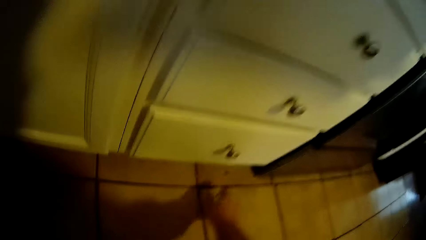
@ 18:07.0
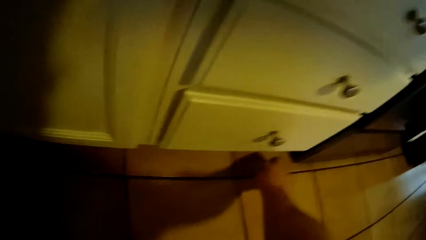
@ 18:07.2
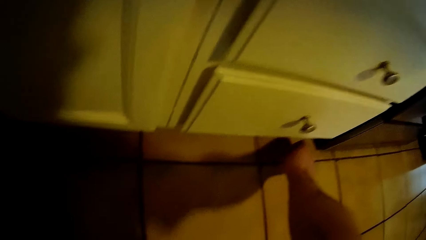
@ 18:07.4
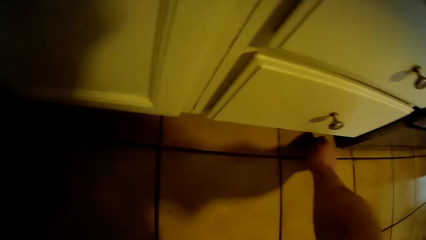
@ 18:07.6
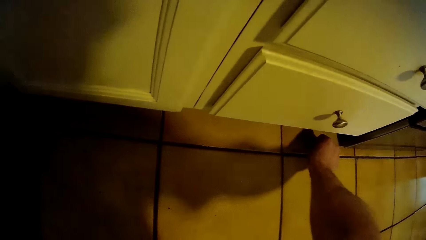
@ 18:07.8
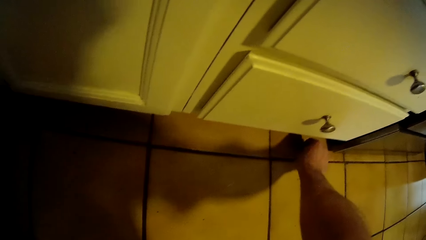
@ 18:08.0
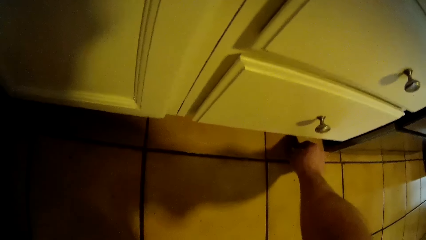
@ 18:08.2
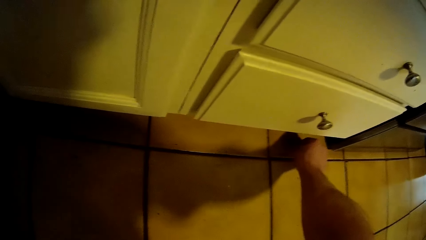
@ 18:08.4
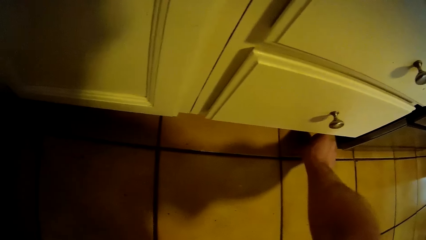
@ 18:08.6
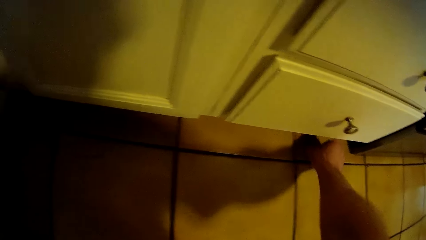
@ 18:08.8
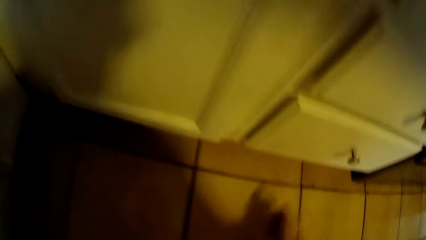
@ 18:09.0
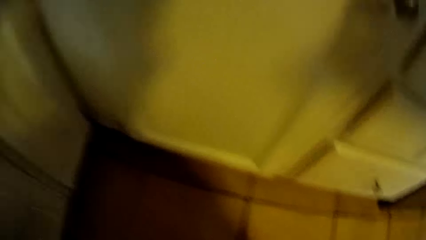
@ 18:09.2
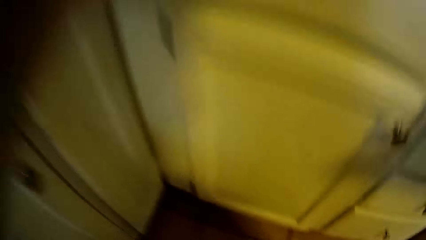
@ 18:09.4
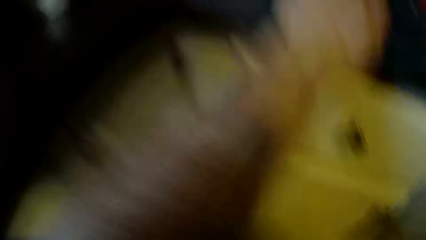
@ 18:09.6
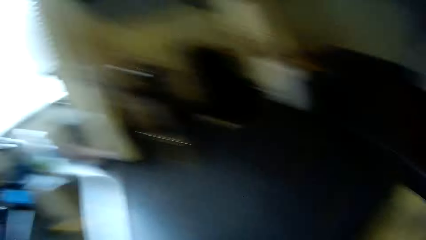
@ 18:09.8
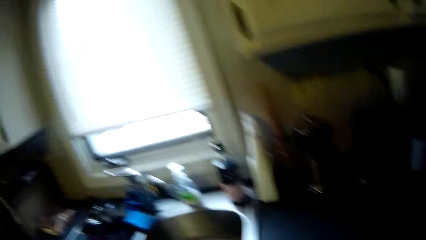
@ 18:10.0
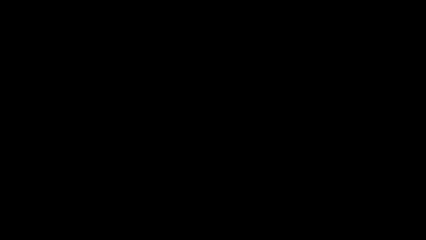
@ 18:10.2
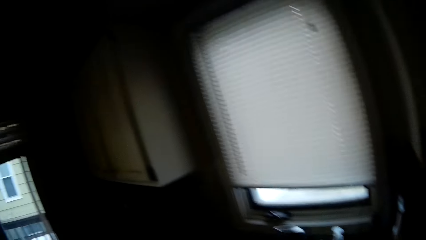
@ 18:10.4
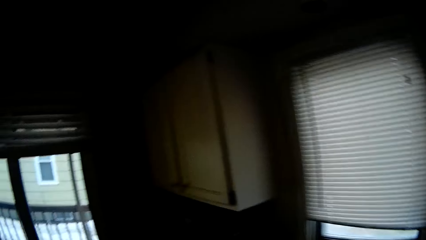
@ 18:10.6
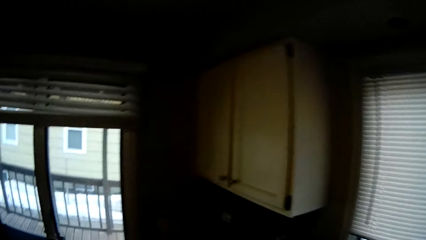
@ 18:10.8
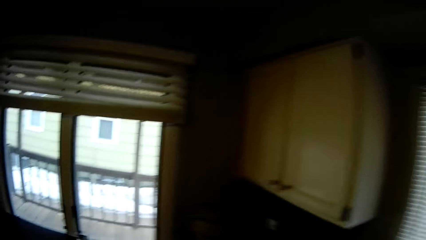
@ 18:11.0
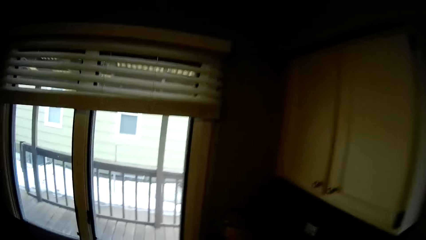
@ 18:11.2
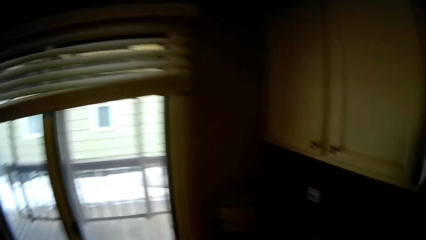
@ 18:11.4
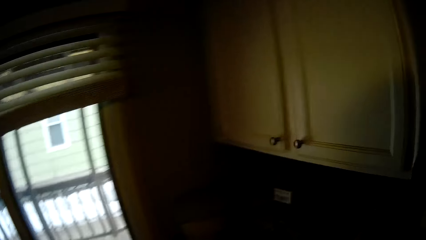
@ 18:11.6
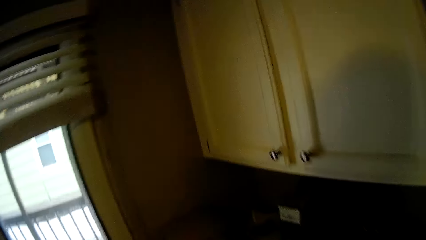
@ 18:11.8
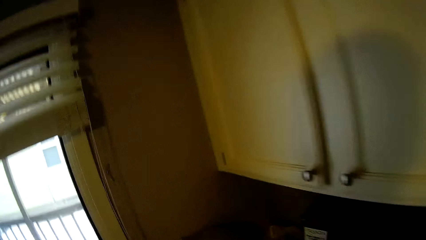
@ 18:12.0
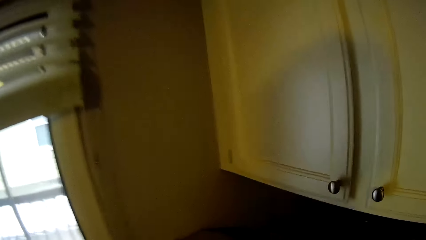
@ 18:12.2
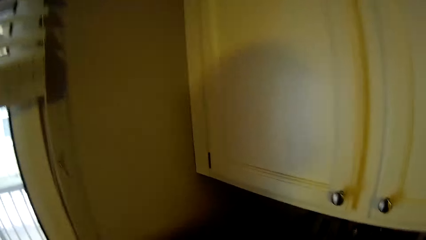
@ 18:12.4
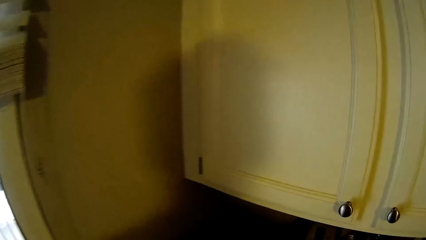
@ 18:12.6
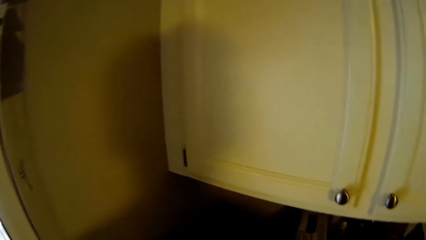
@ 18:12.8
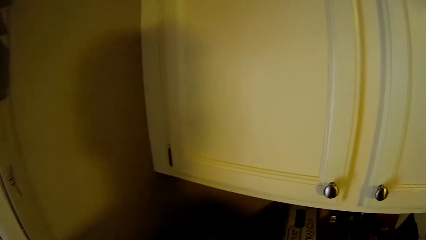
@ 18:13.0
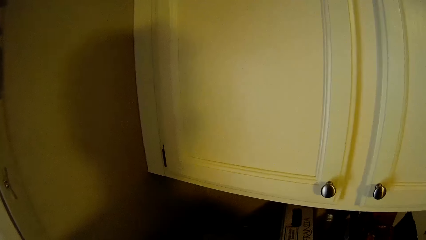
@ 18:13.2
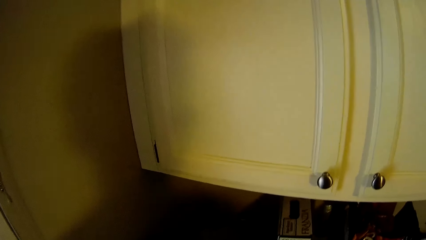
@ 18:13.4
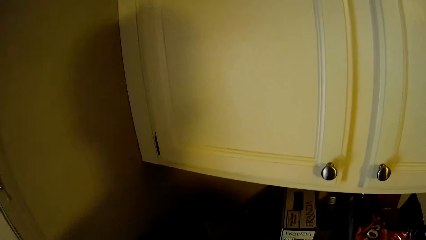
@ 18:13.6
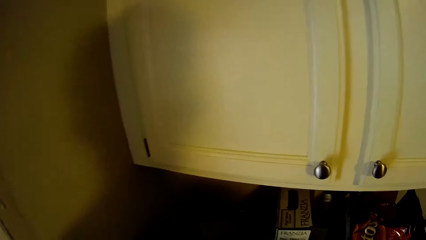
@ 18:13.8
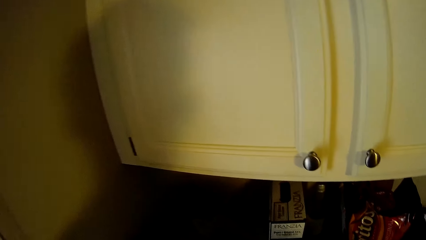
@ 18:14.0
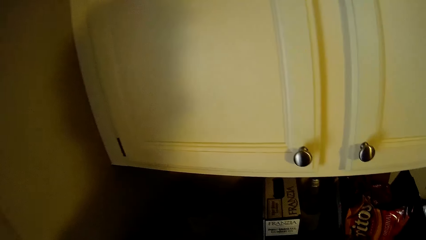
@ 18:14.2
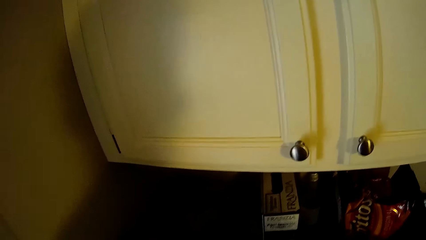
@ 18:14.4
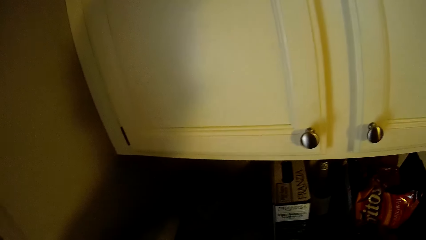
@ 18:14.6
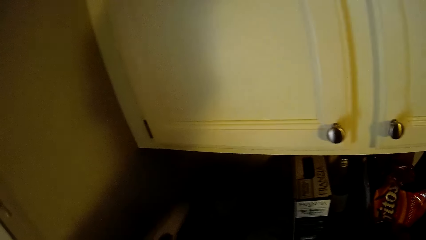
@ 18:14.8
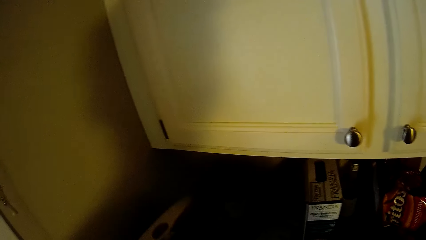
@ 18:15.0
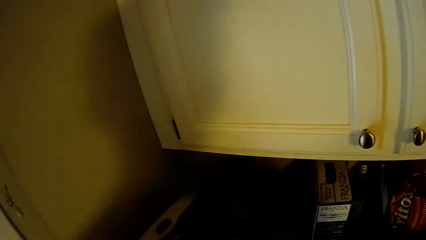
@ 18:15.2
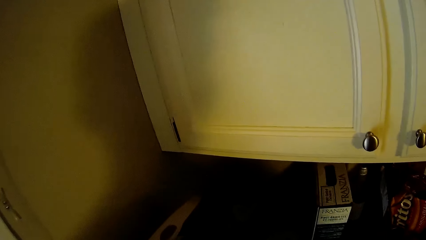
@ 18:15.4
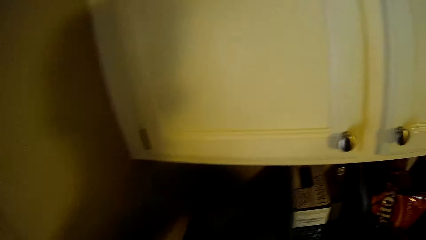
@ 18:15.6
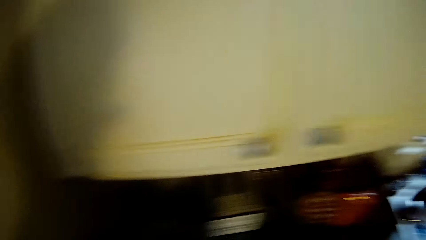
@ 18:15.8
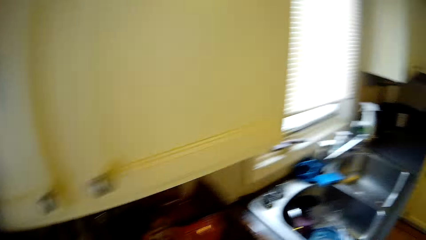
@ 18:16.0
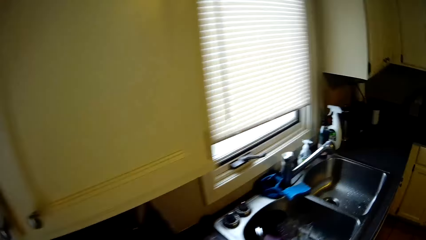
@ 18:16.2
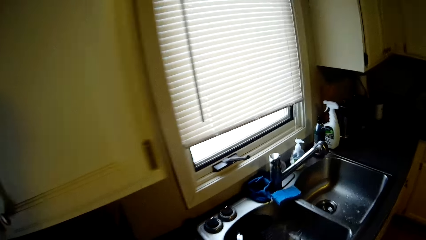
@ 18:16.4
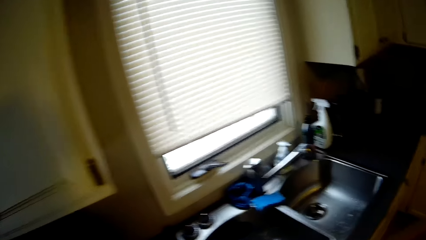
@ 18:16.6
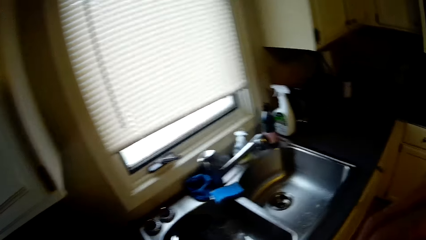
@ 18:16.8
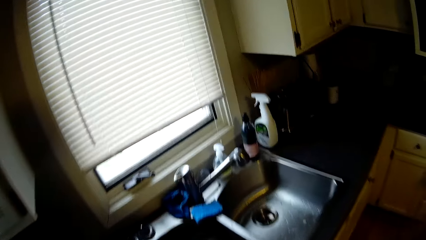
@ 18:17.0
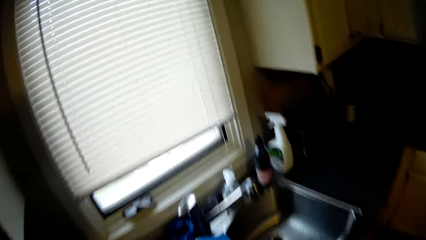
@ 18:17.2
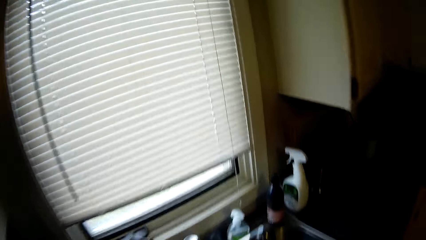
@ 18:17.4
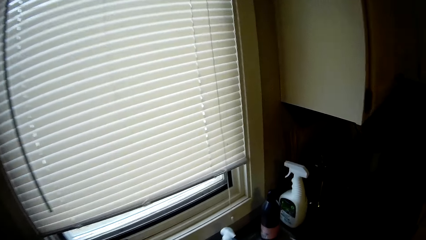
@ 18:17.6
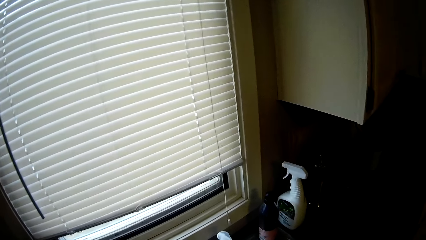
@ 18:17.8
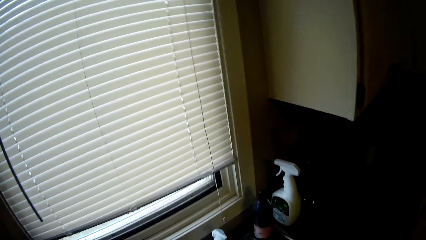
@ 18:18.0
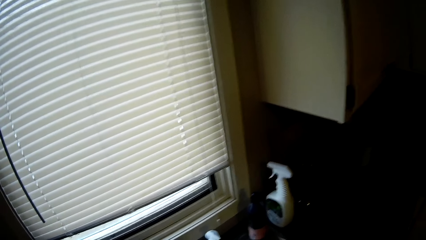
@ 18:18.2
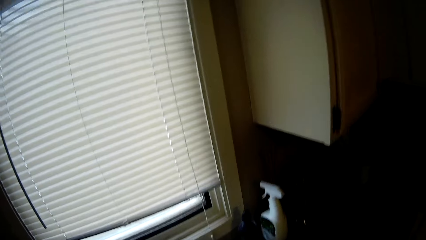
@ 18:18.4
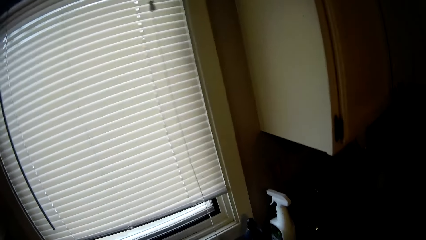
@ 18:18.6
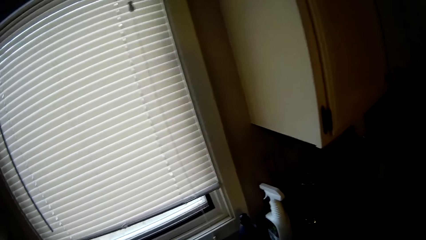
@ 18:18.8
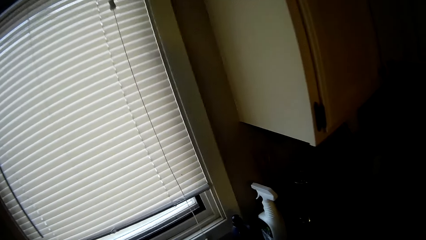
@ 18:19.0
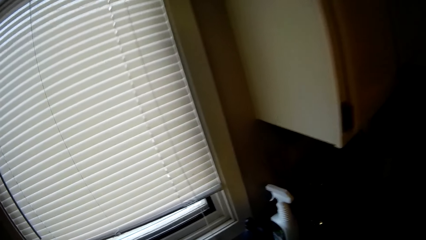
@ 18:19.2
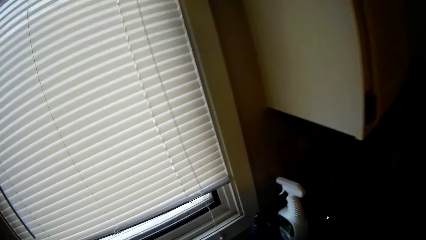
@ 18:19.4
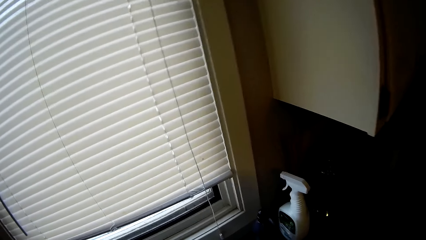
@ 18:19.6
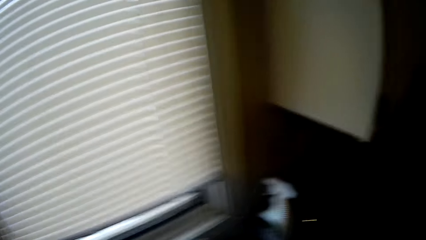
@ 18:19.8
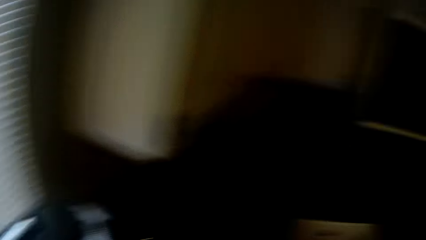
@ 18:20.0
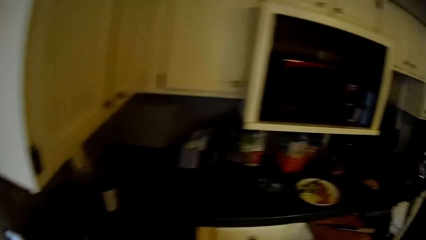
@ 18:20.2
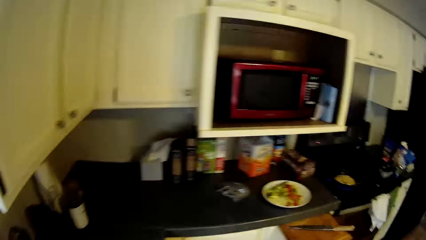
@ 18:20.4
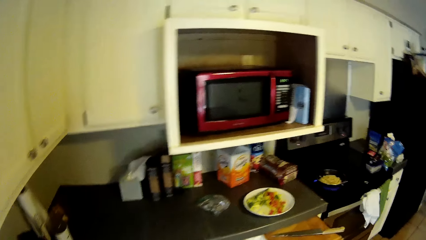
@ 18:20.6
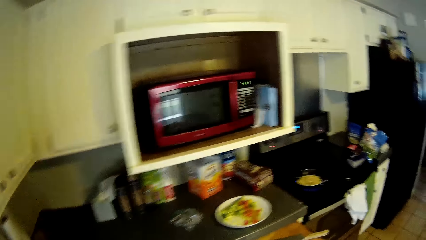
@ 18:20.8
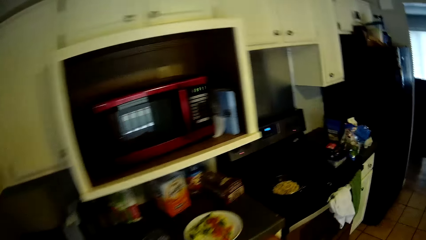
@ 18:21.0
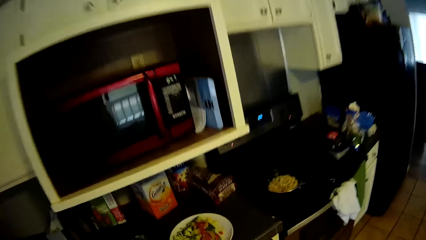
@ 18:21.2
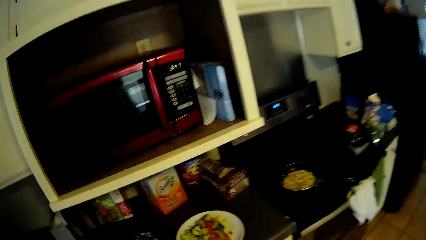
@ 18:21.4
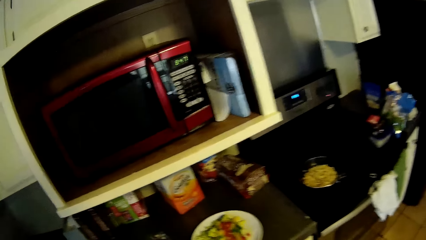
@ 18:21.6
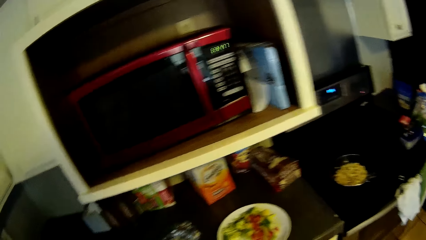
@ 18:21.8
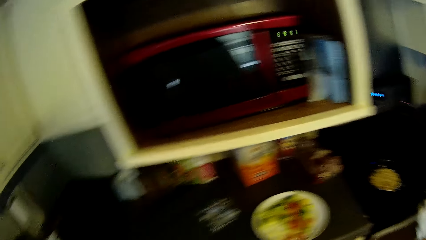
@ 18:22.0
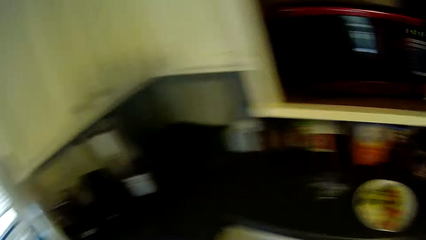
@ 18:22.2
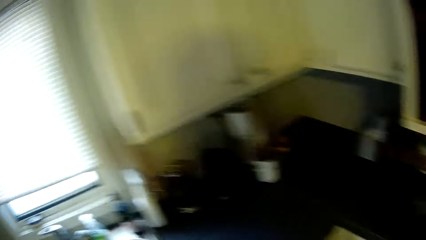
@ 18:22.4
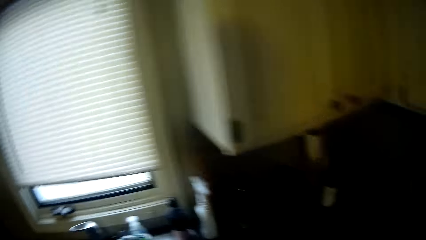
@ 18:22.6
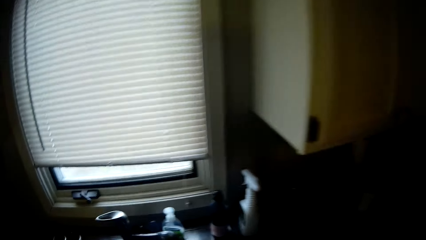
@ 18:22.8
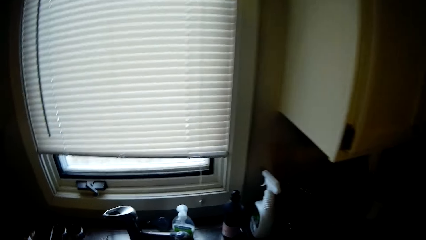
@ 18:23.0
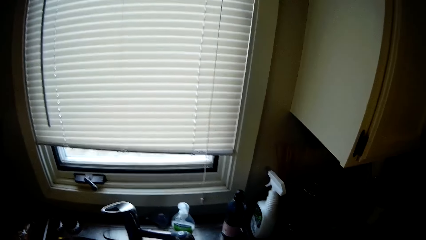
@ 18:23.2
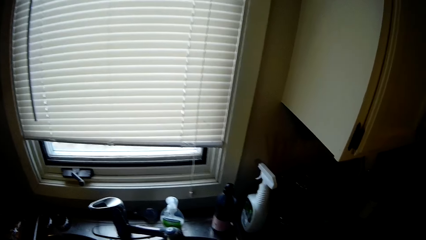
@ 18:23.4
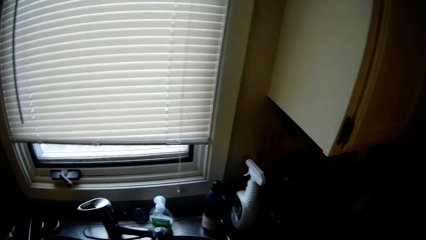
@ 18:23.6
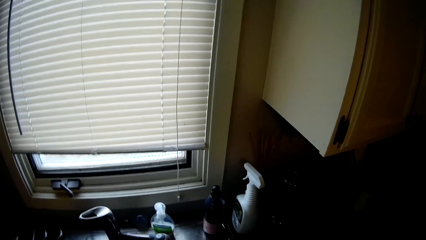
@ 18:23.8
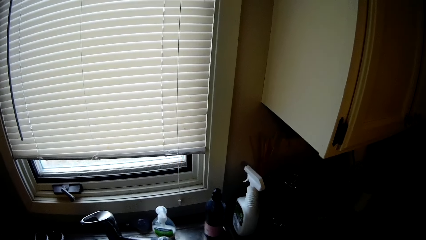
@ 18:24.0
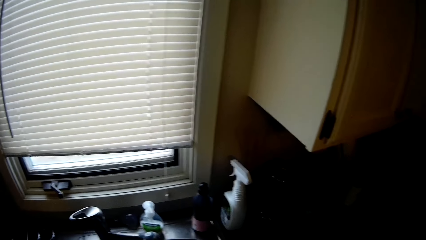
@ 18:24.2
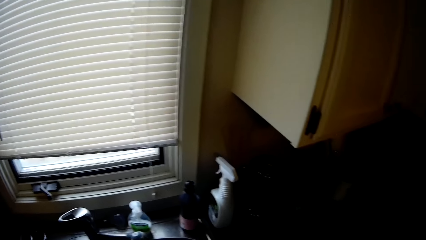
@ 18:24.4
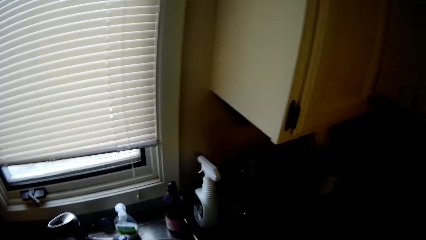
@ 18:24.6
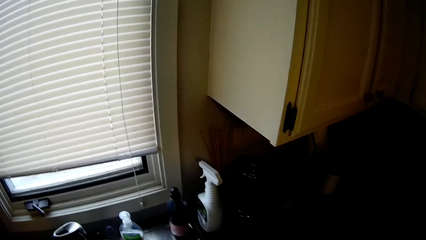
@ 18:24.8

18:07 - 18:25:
The camera wearer holds the countertop with one hand. They collect food particles on the floor. They stand up. They carry the particles to the bin on the edge of the countertop in the kitchen. They put the particles in the bin. They look around. They hold something. They move around. They look around. They move around.
